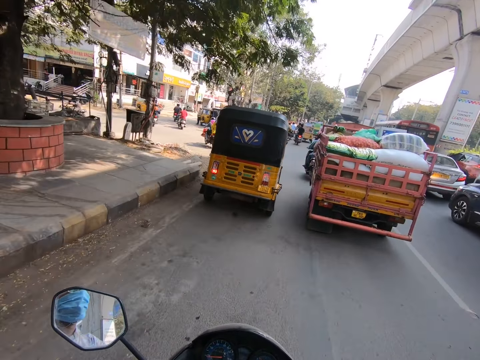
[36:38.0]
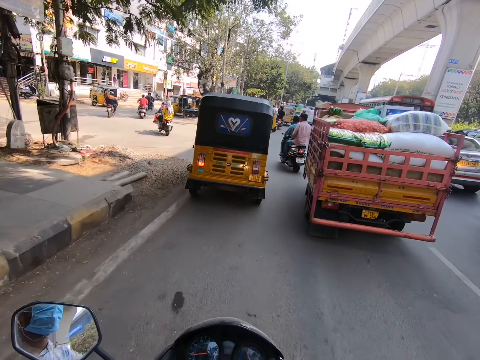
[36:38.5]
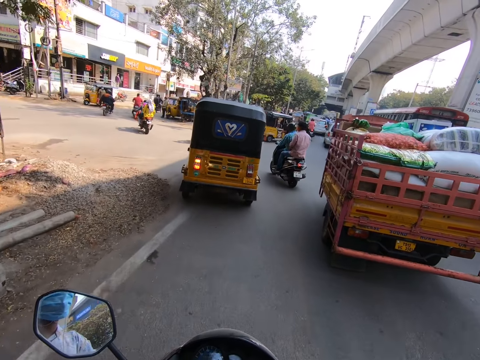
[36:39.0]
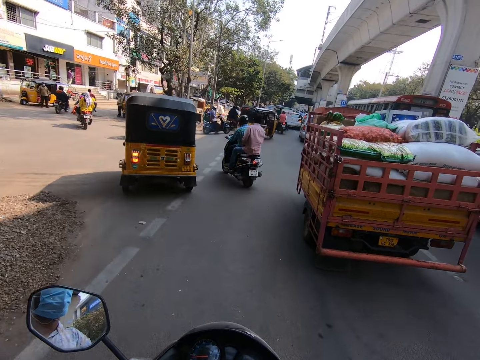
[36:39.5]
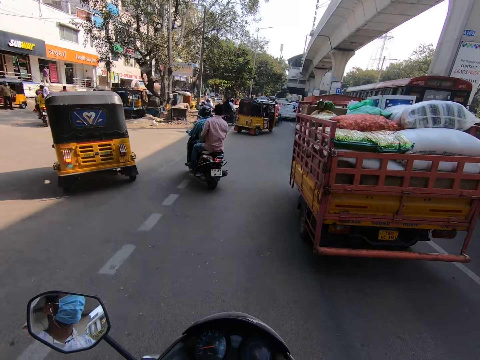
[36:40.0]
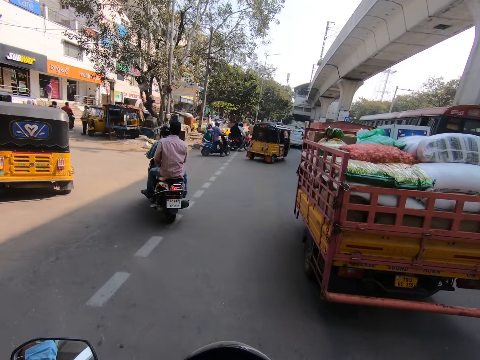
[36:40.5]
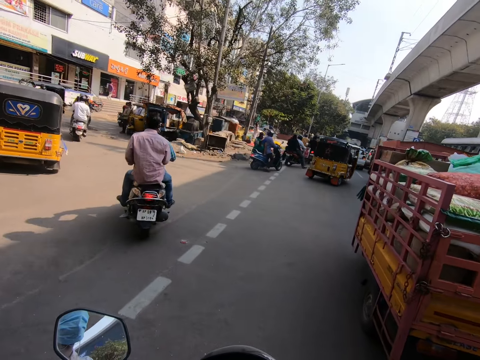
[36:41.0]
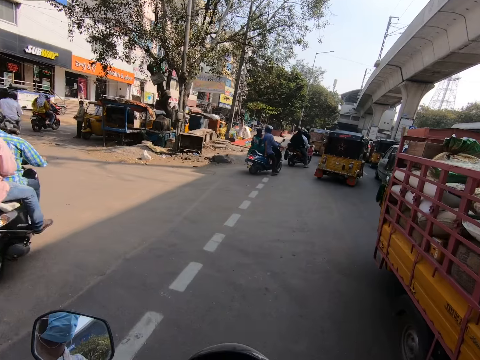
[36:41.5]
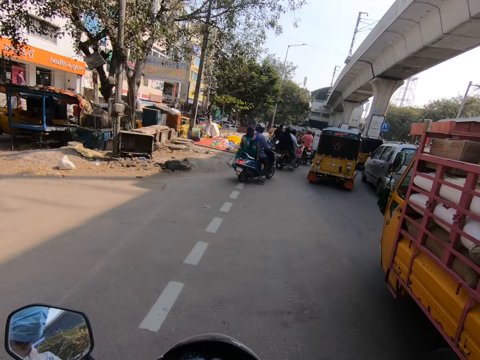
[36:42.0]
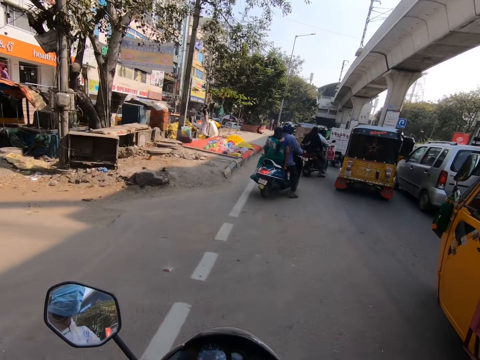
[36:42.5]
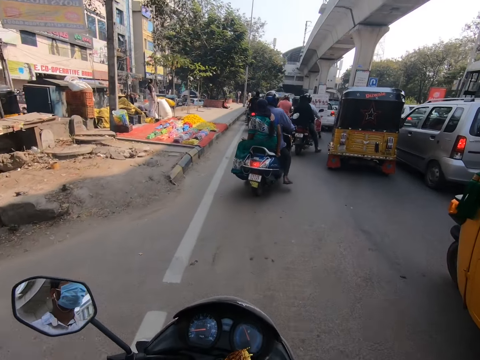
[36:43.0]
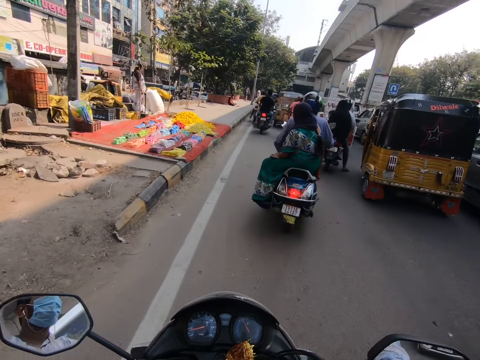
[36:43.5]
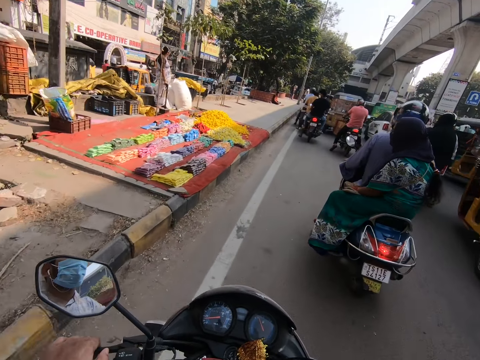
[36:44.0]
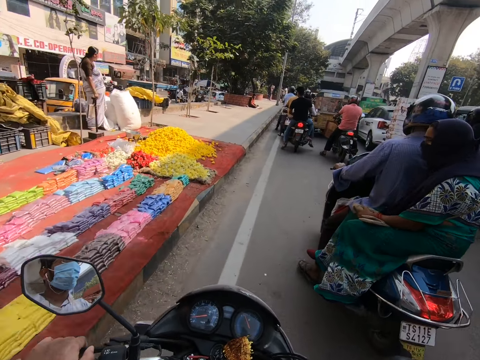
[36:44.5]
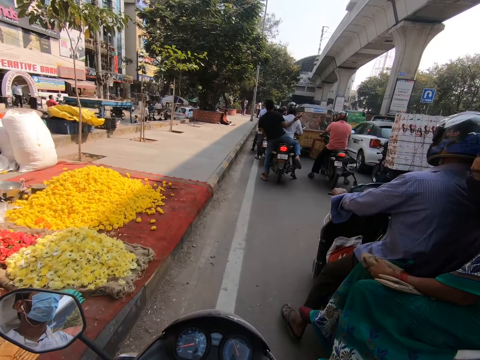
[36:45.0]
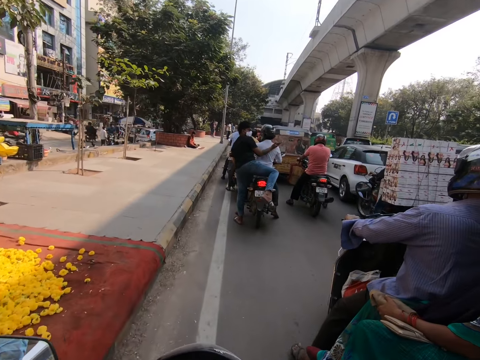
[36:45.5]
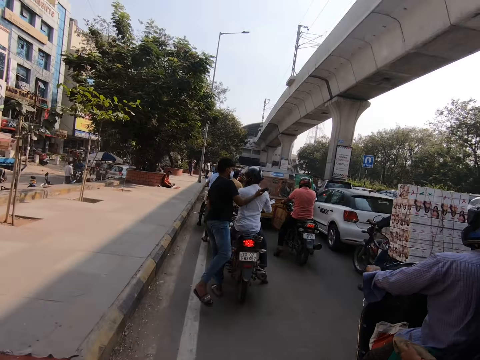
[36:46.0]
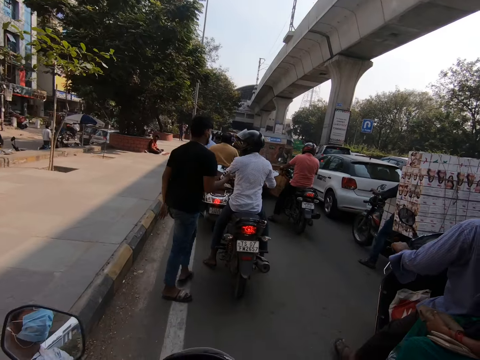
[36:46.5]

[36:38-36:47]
The camera wearer rides the motorbike past a tricycle.

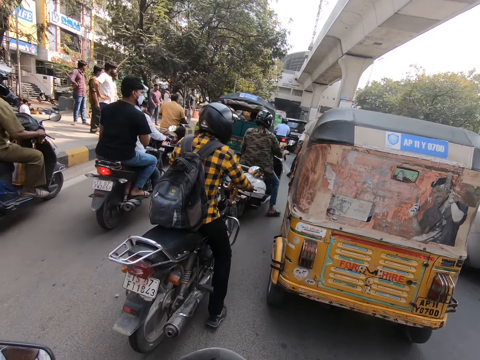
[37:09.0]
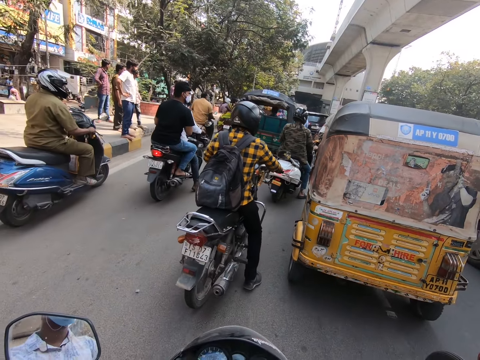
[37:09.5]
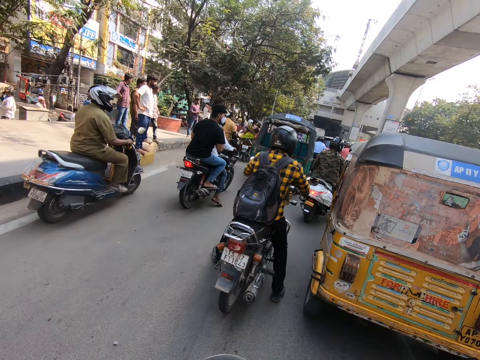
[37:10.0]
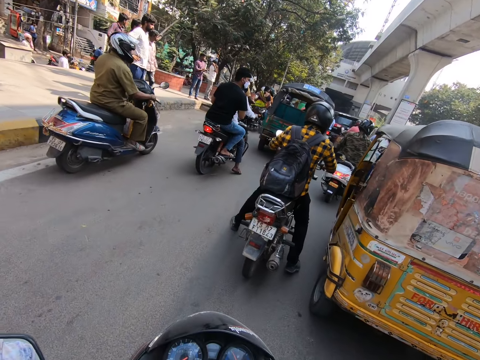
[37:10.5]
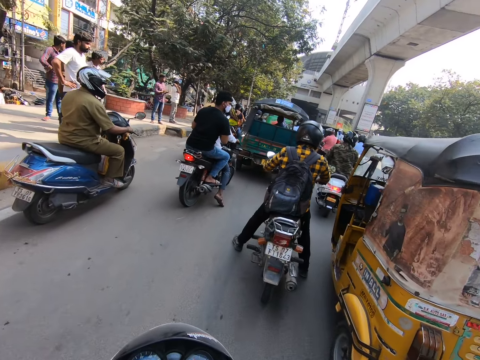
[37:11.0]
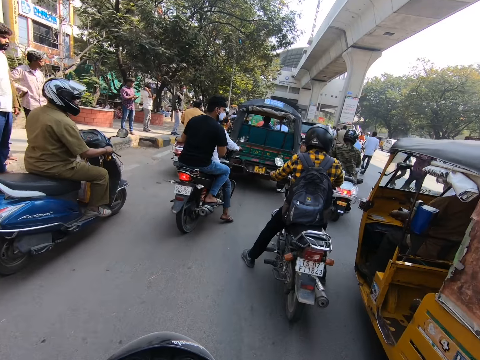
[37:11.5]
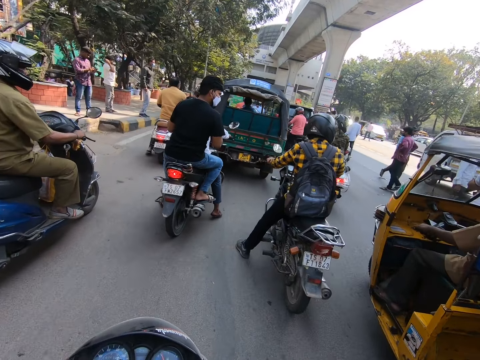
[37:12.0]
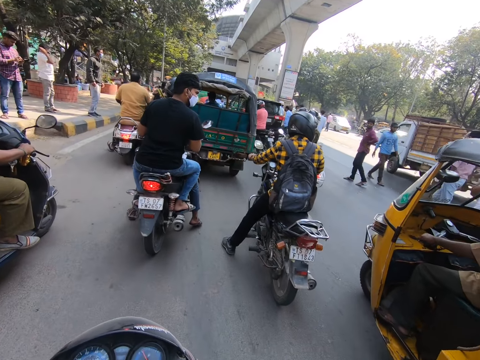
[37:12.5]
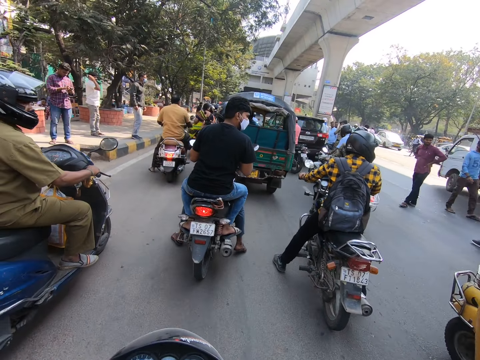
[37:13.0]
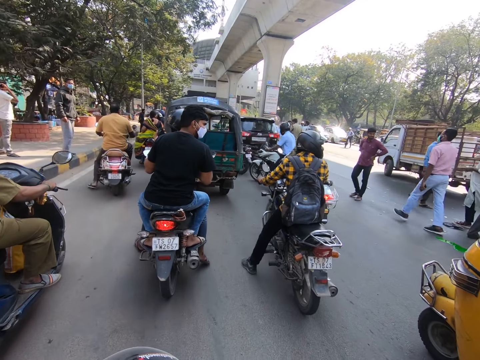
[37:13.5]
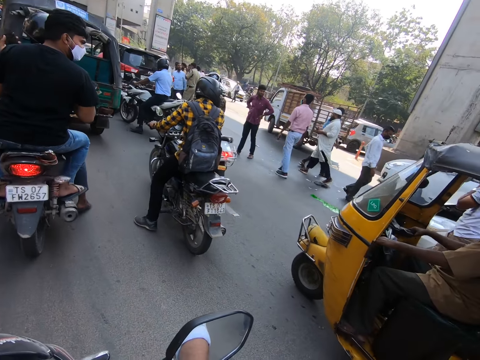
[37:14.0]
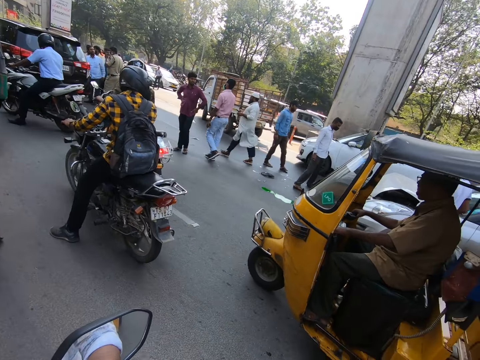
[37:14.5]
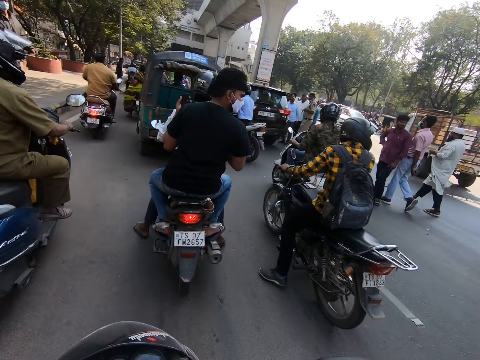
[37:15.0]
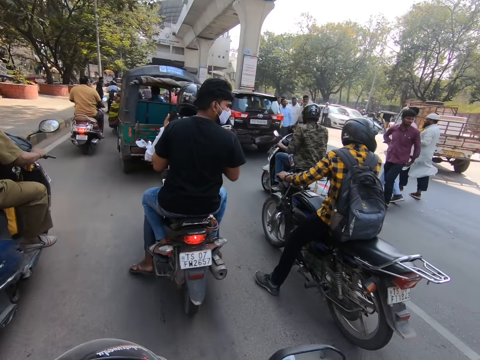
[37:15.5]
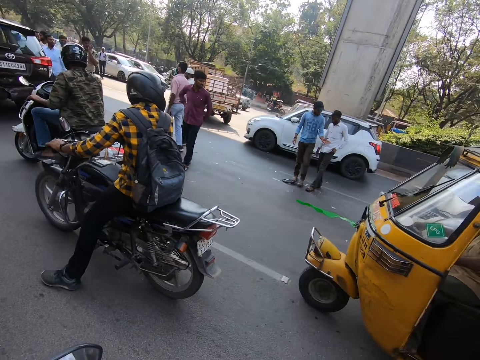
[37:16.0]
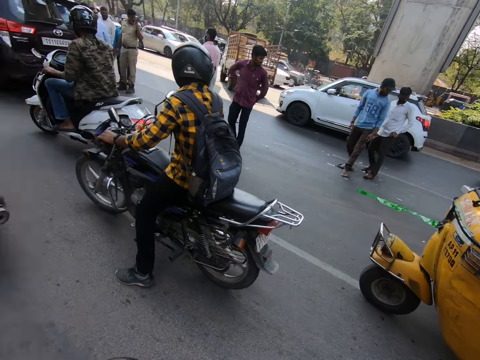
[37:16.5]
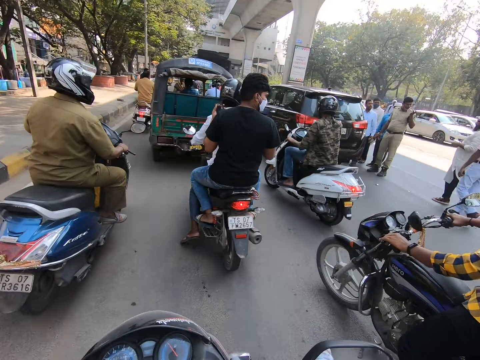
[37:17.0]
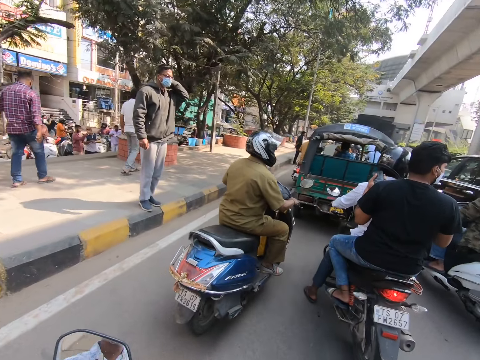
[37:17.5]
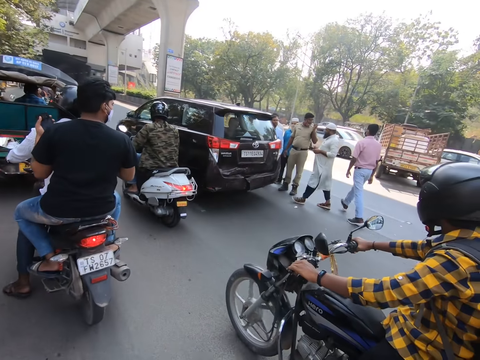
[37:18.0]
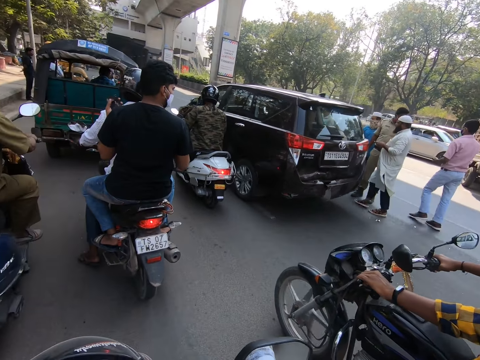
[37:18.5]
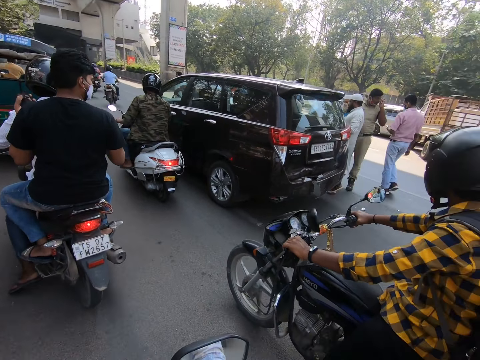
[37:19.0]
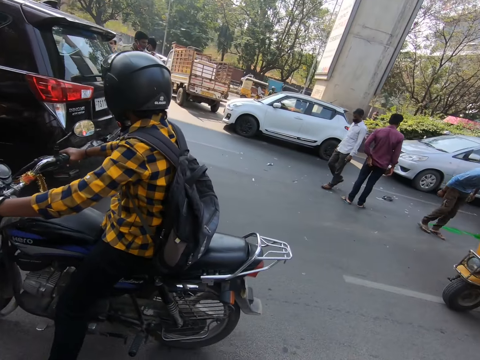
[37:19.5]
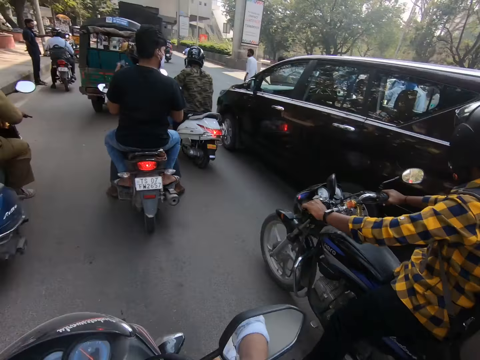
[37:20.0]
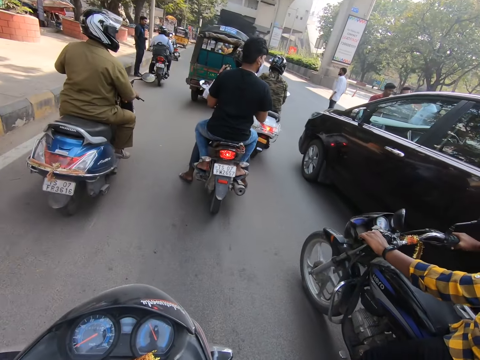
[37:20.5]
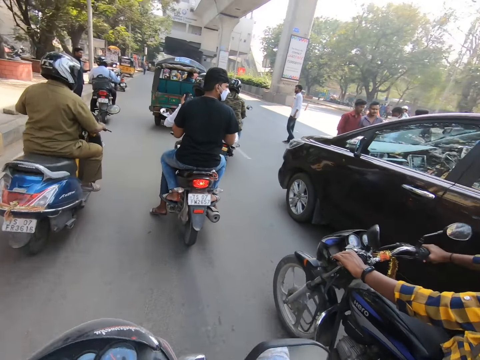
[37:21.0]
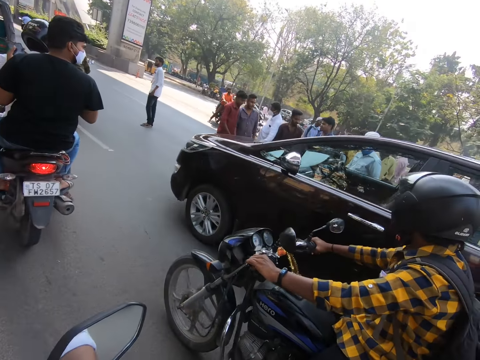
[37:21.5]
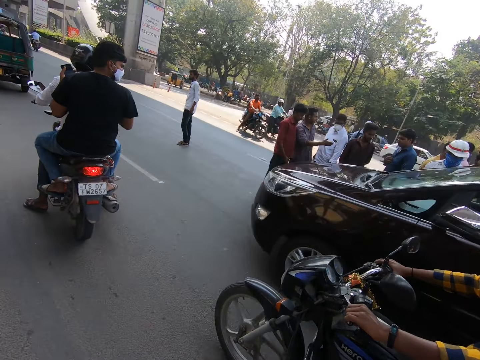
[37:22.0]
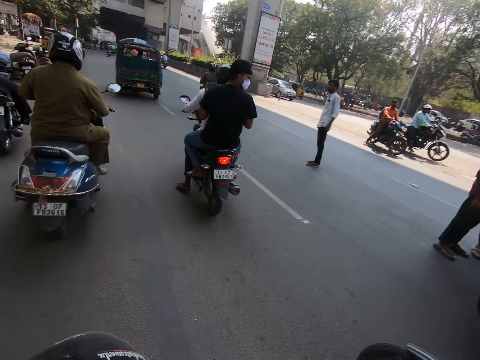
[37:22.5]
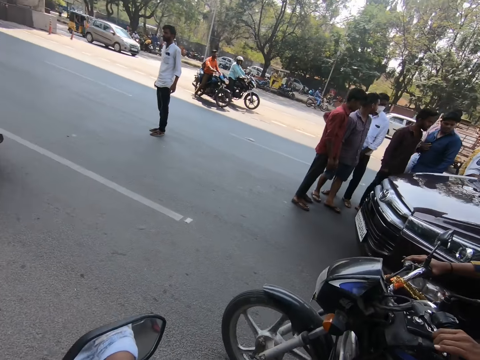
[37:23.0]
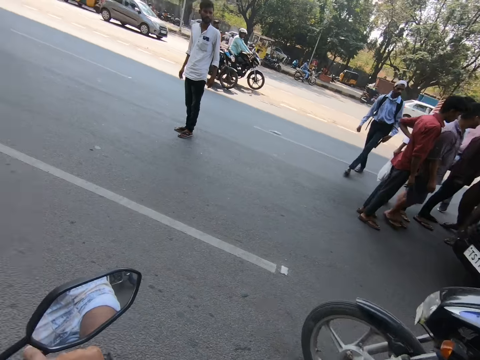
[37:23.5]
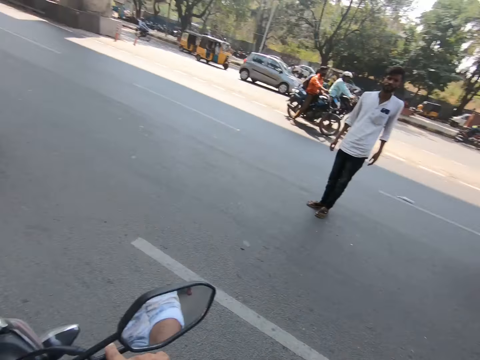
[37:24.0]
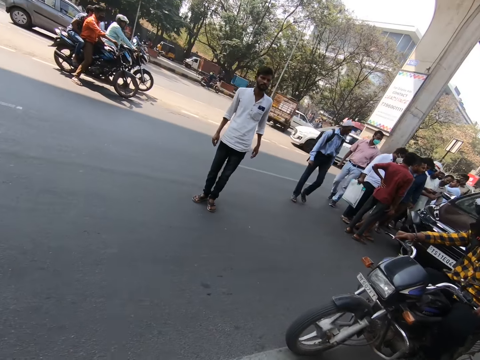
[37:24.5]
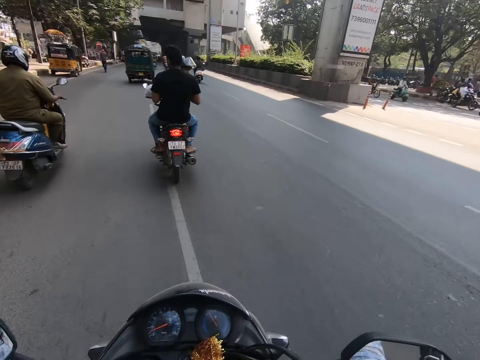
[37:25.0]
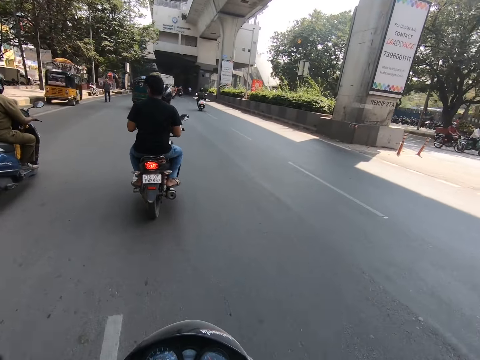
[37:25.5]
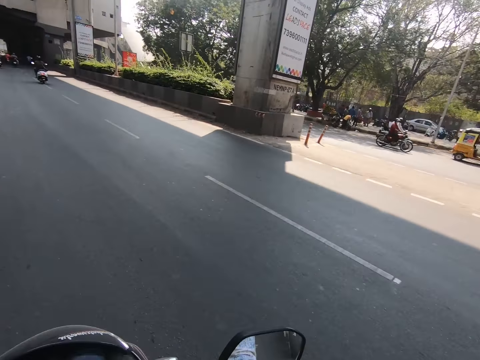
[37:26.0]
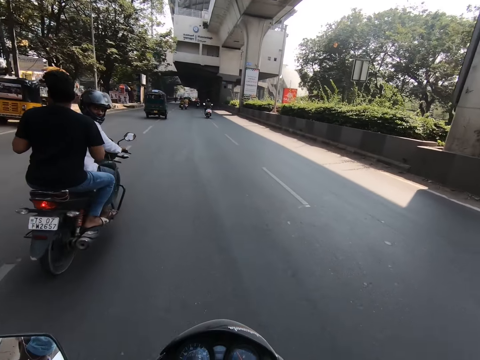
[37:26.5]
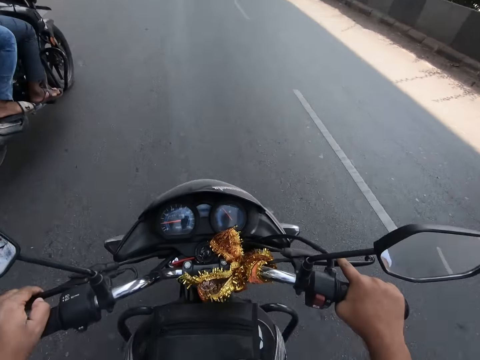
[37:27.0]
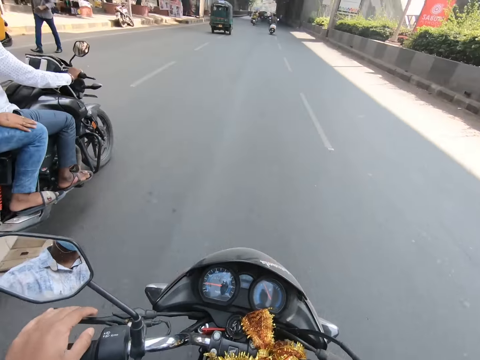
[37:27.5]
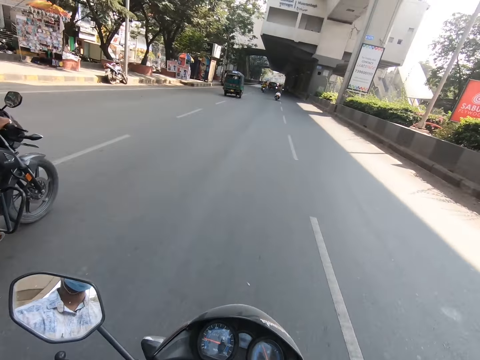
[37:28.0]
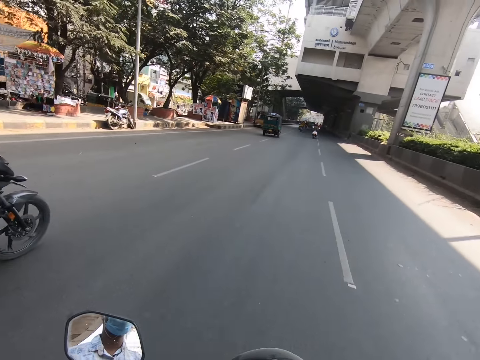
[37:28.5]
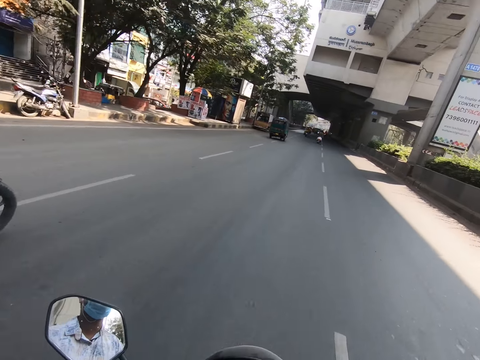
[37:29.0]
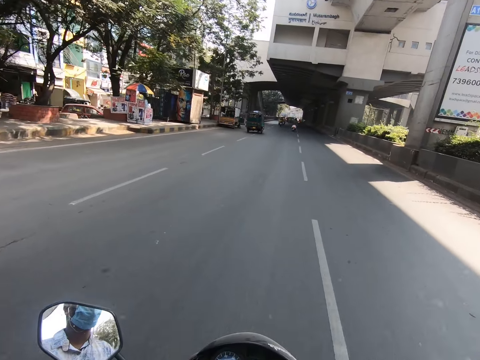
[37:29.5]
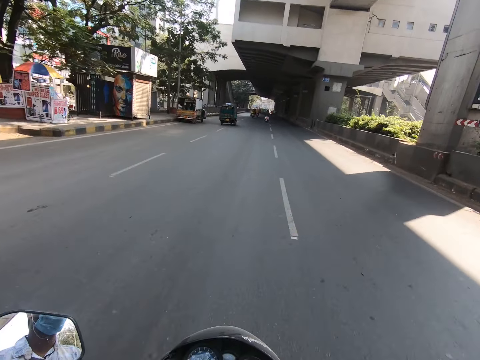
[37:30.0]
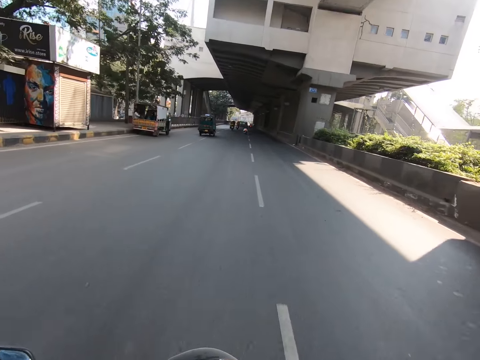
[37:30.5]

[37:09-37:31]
The camera wearer rides the motorbike past a tricycle. They ride the motorbike past a motorbike.
